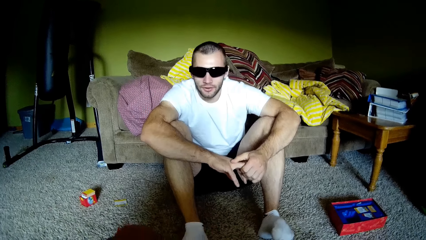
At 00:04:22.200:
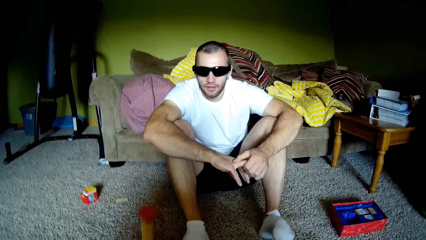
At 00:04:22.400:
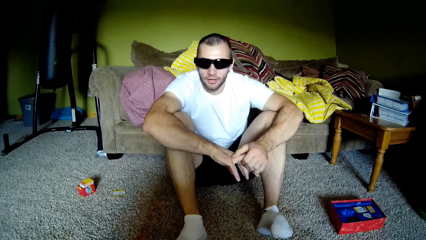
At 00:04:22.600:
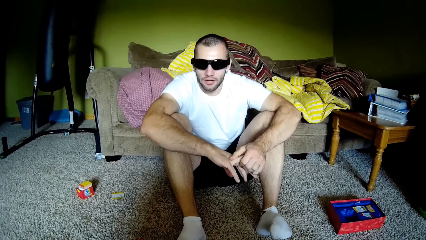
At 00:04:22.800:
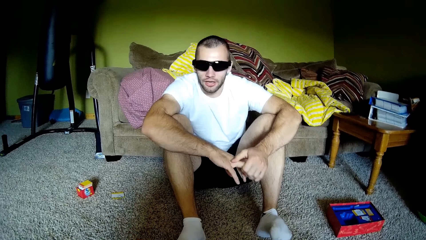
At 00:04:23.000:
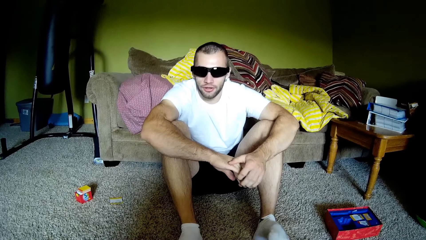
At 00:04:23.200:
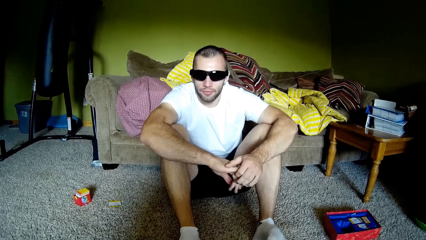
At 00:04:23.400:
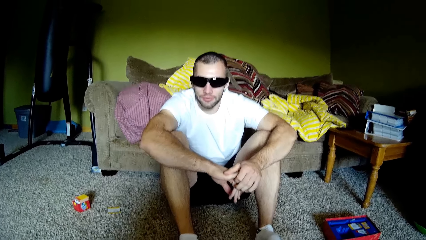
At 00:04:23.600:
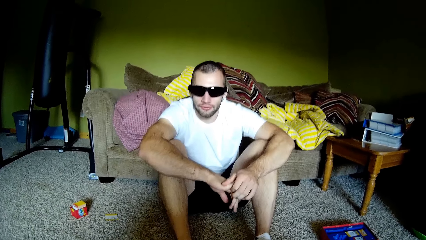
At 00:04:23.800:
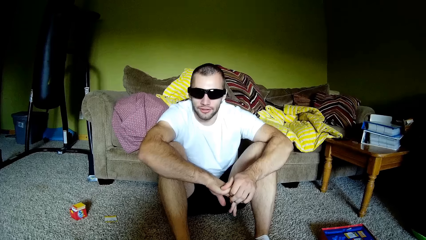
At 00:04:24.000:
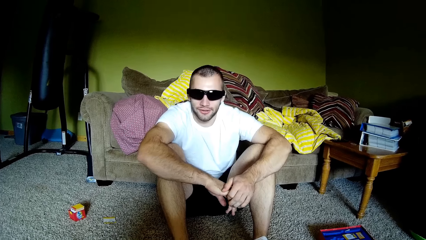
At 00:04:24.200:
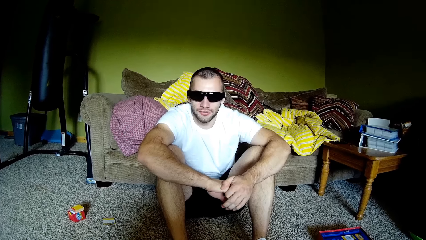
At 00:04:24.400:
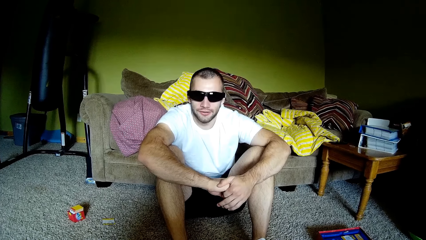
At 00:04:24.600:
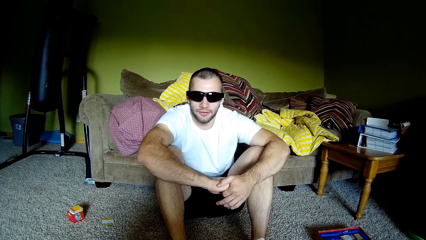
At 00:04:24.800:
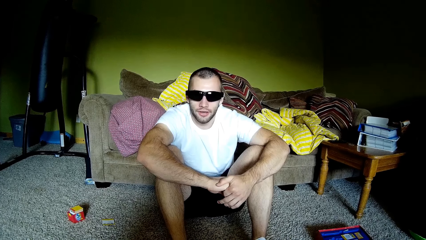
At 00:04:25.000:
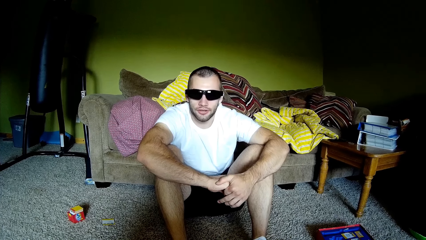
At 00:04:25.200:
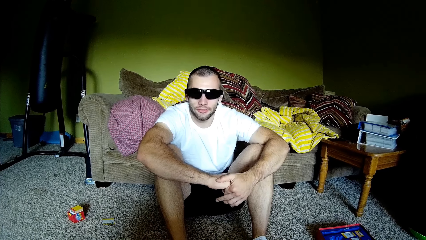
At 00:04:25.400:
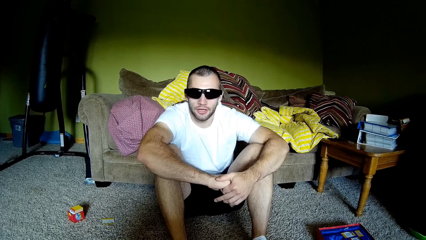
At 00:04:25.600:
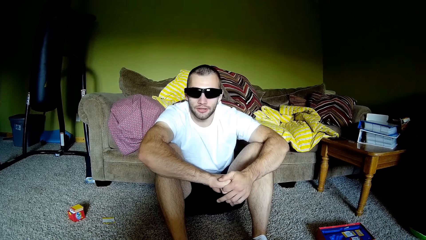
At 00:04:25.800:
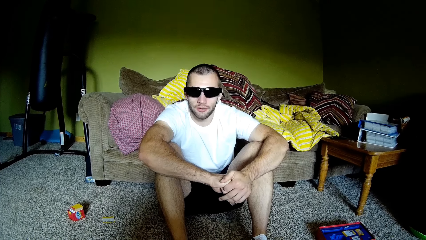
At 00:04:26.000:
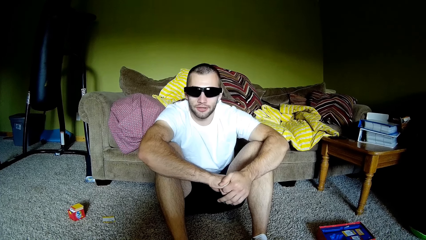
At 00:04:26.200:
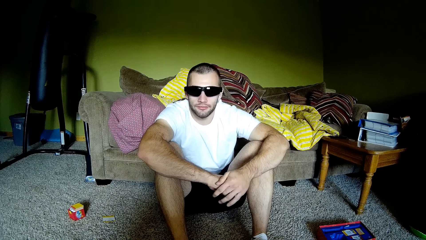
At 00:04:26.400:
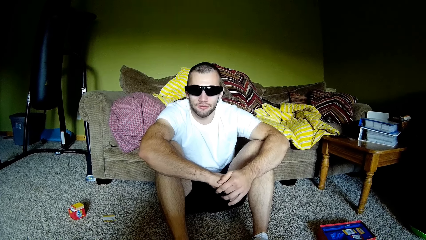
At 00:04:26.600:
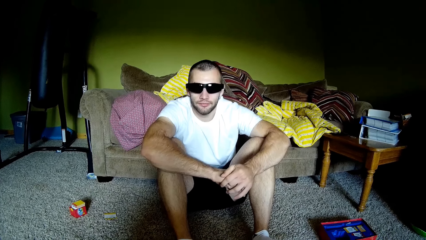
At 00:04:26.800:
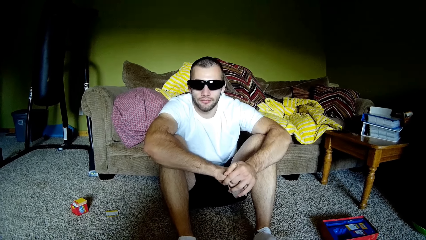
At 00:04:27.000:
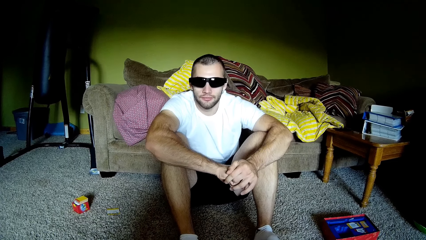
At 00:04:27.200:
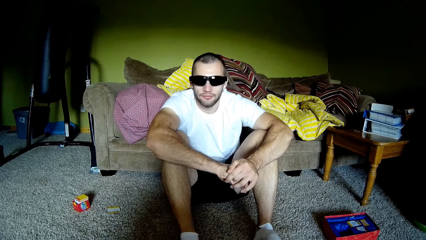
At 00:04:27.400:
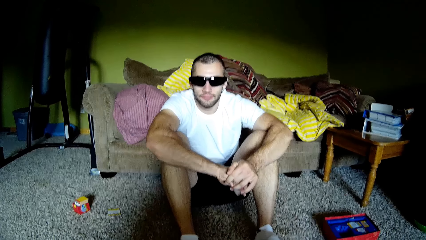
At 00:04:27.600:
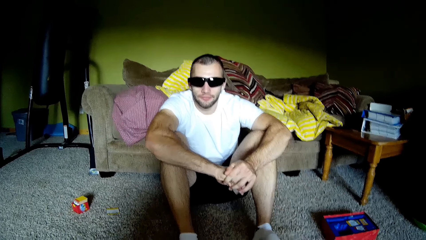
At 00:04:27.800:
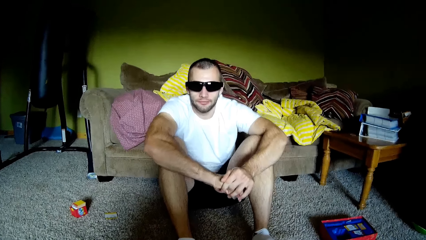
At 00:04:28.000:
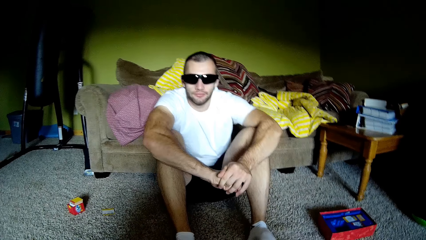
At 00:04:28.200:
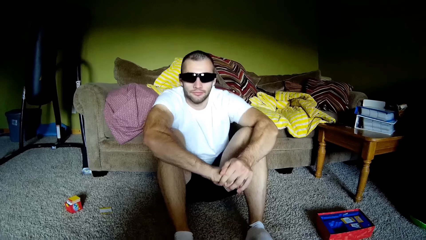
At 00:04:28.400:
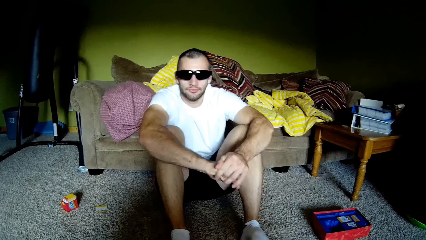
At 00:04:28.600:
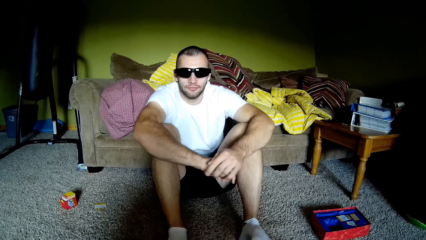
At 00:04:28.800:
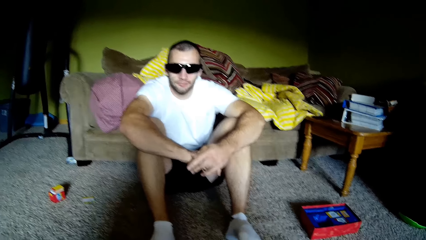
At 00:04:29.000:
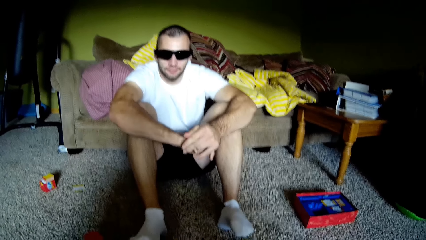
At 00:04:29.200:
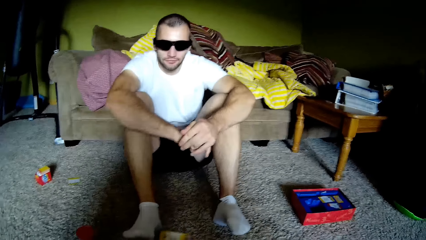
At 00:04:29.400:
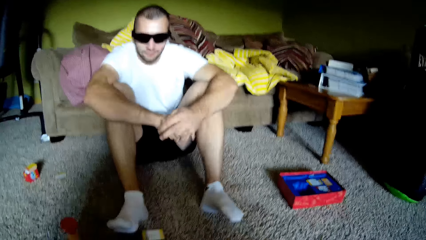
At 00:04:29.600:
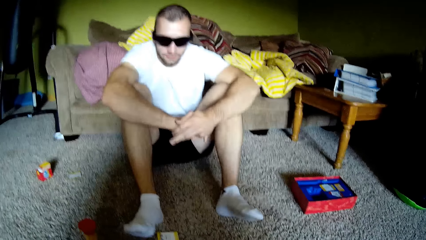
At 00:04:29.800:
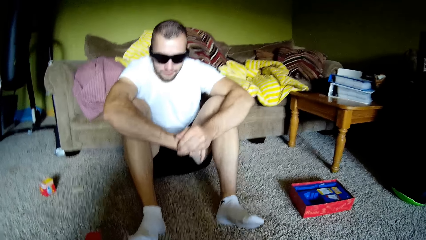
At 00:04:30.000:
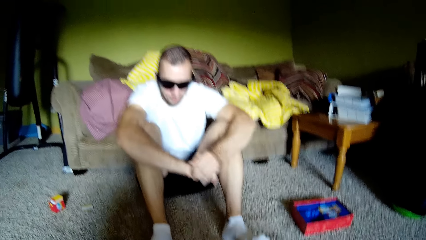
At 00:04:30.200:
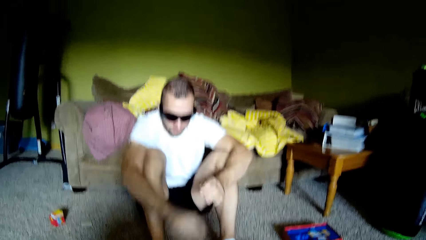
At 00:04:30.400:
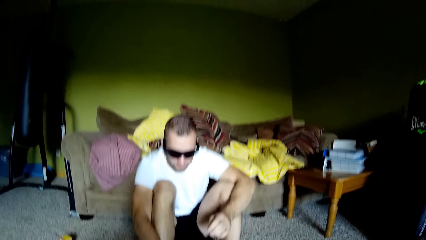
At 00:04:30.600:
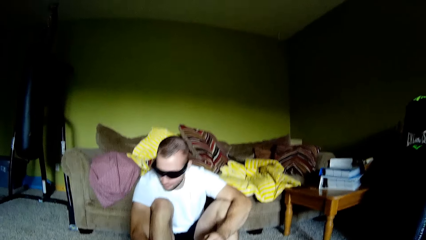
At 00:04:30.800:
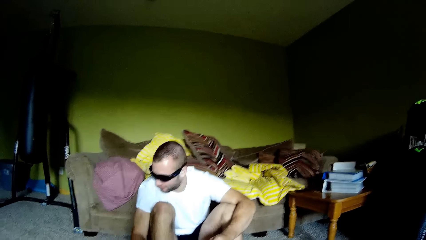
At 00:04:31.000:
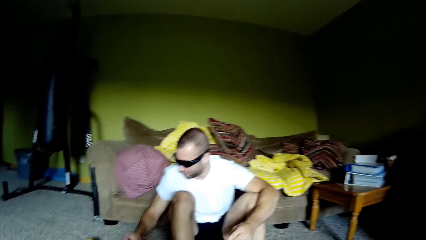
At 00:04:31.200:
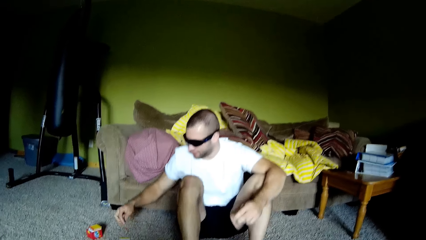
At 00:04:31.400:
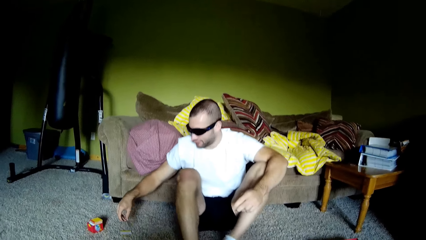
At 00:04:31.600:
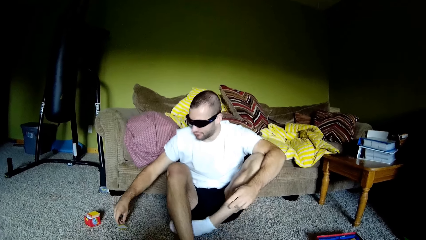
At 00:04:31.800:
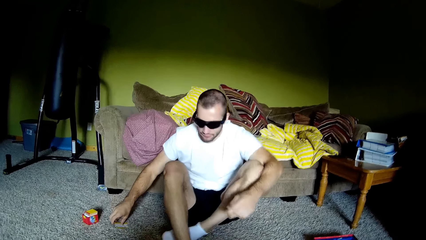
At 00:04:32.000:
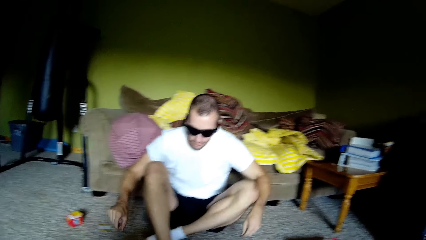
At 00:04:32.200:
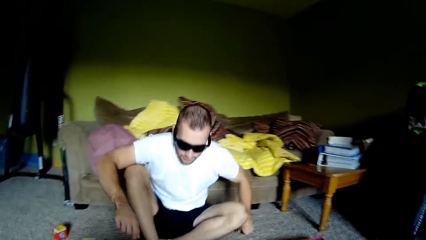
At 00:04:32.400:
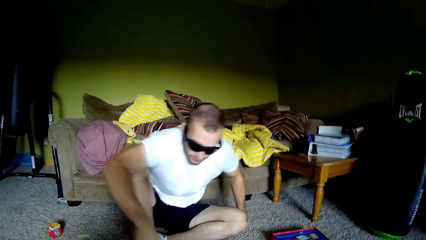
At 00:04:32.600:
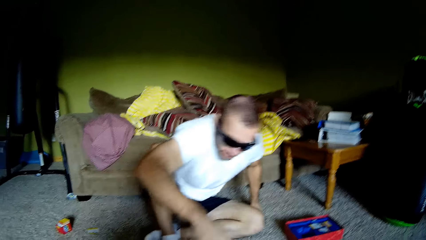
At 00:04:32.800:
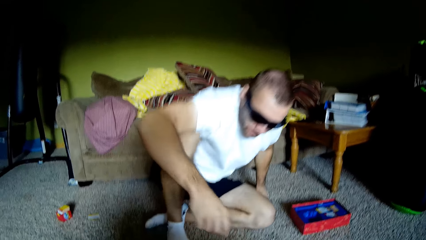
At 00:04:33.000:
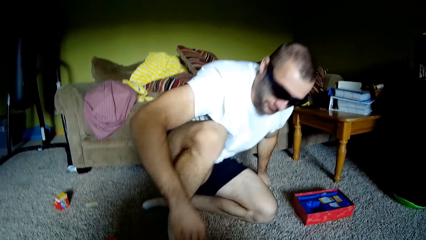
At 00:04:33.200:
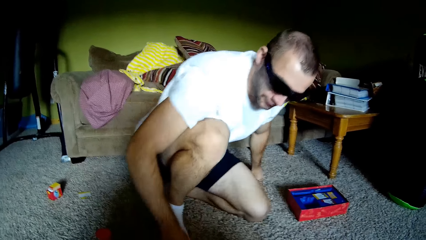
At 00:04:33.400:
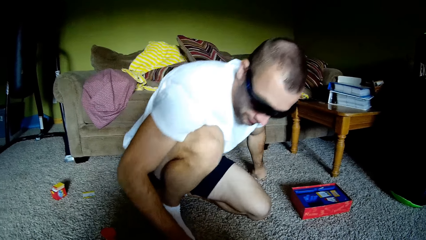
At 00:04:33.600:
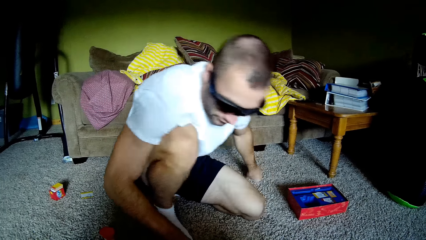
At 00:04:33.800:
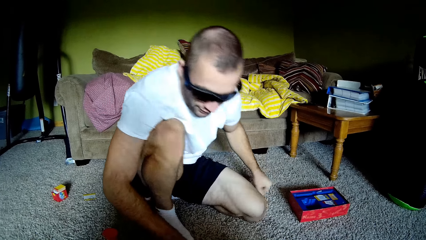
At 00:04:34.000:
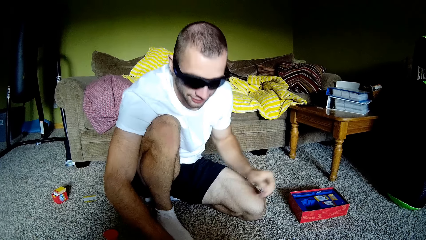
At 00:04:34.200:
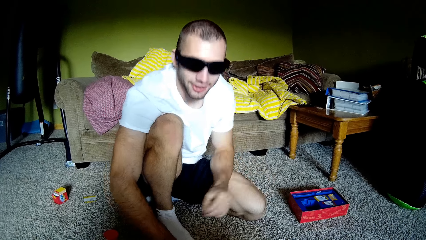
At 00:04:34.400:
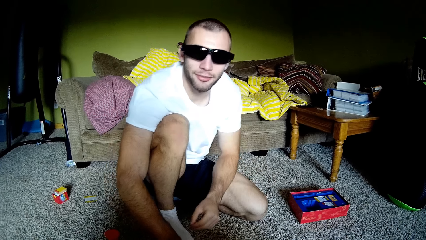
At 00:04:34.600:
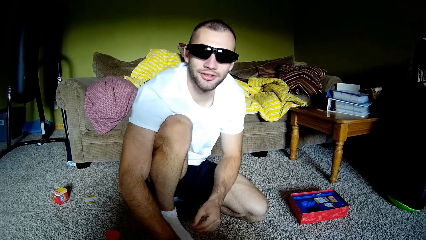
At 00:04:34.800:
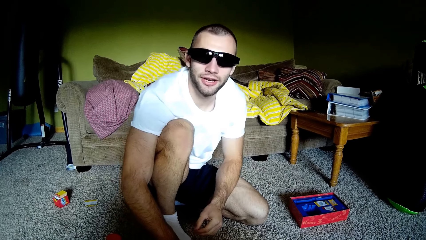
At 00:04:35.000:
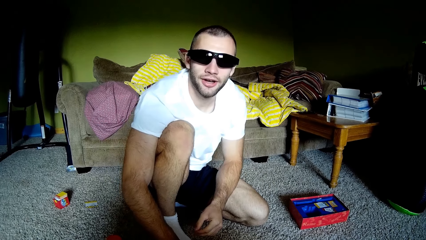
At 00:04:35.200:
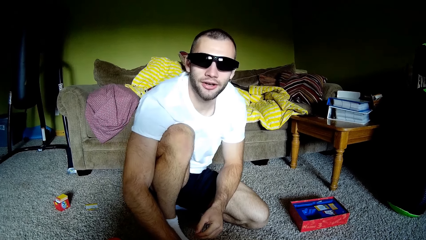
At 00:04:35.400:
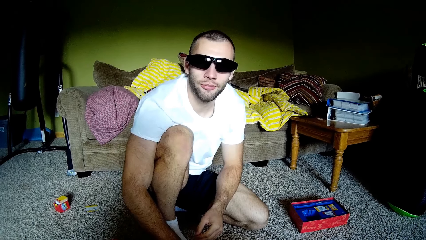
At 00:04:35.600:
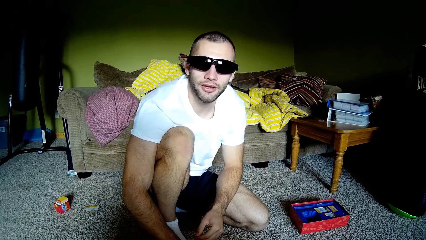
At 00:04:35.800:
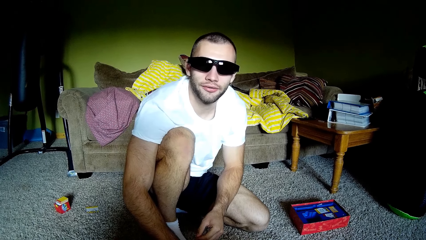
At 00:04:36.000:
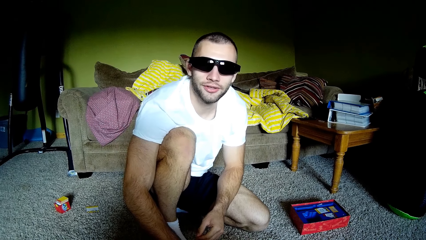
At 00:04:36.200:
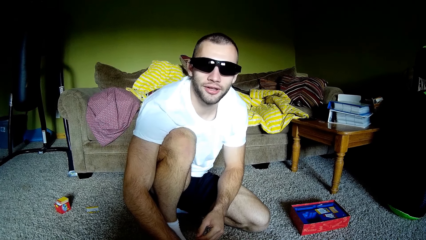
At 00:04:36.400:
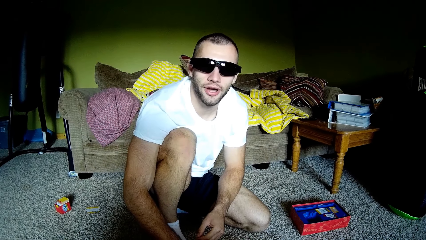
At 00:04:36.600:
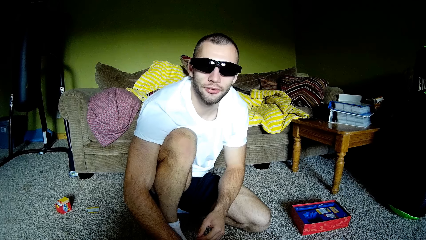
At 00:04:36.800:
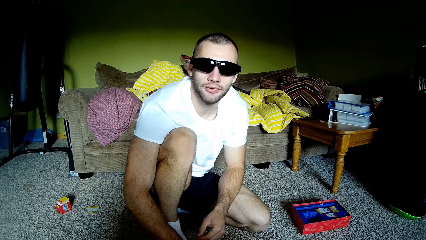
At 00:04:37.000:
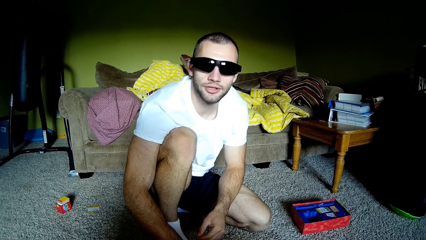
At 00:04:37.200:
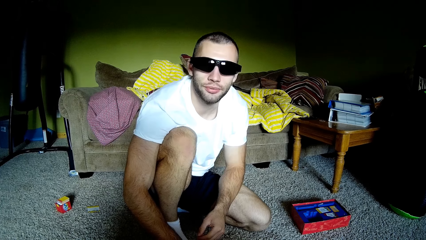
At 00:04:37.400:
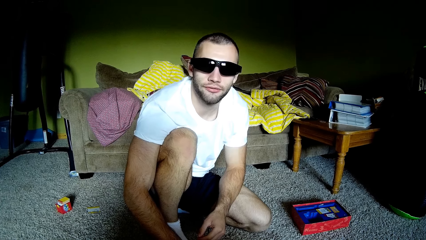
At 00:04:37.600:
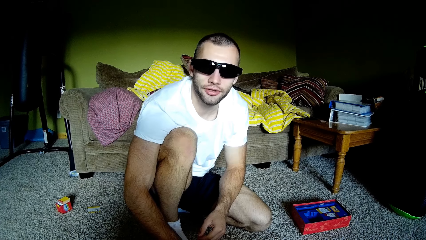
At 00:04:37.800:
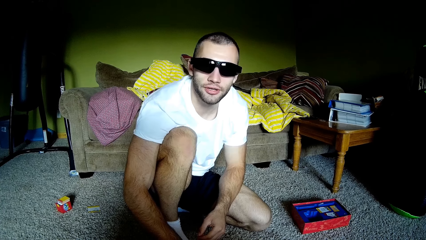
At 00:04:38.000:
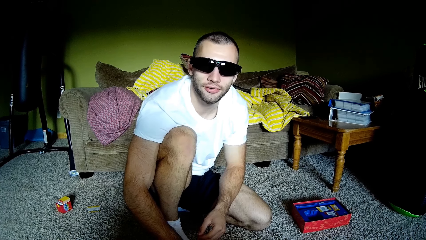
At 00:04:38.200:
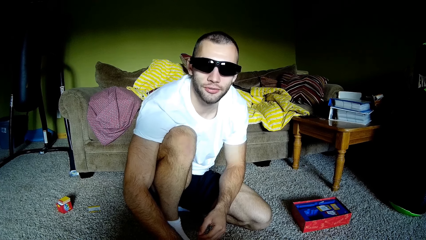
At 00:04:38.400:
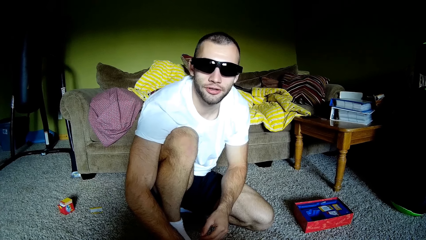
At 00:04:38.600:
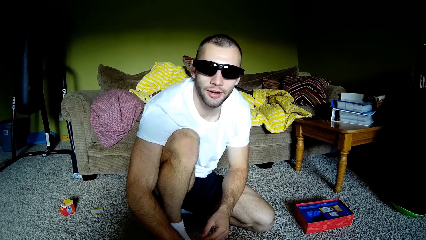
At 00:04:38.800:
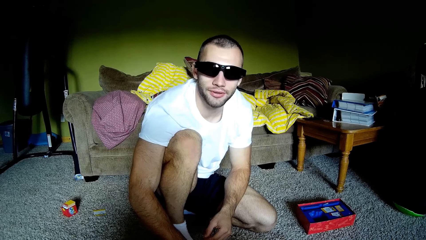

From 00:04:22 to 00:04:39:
The camera wearer drops the card. They look around. A man drops one hand and attempts to raise up. The camera wearer talks to the man.
